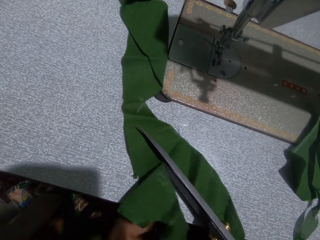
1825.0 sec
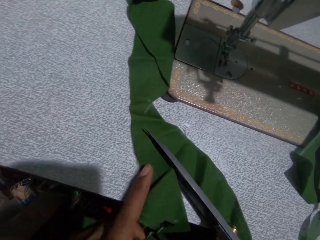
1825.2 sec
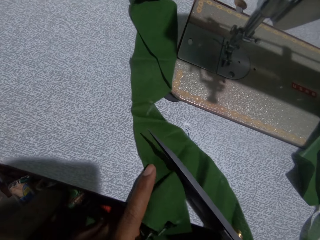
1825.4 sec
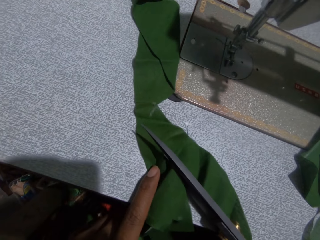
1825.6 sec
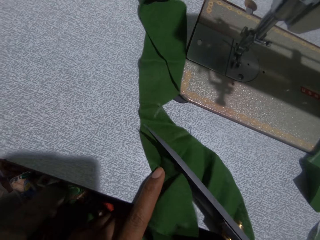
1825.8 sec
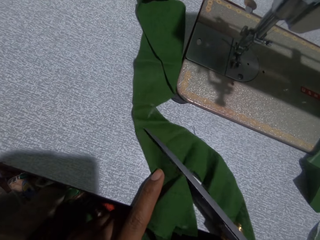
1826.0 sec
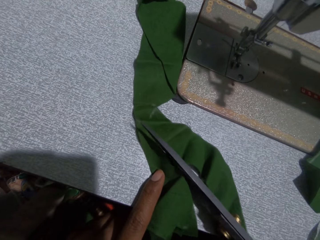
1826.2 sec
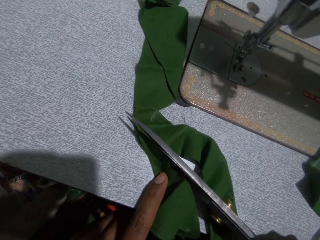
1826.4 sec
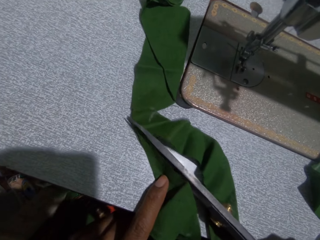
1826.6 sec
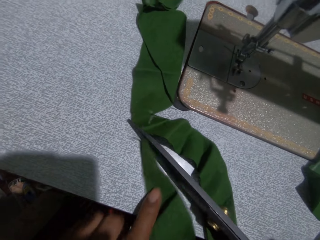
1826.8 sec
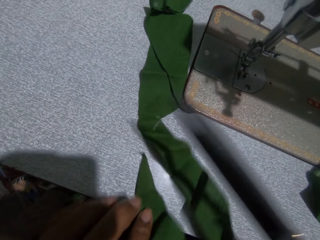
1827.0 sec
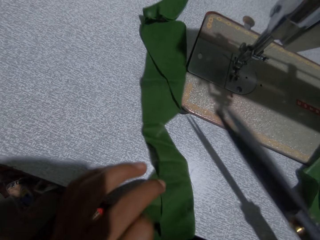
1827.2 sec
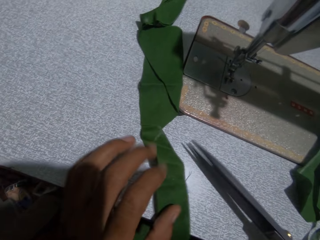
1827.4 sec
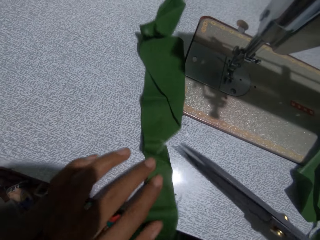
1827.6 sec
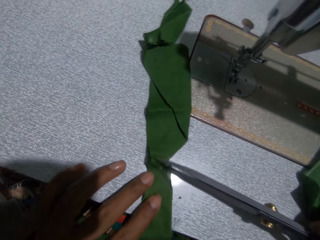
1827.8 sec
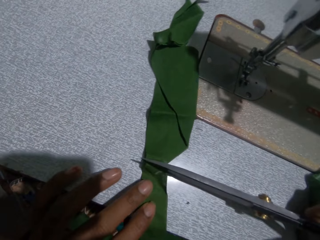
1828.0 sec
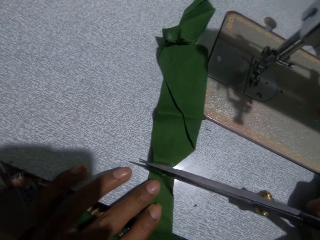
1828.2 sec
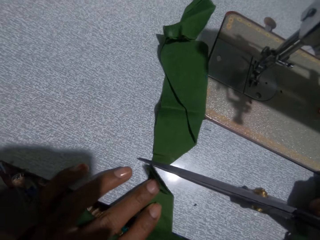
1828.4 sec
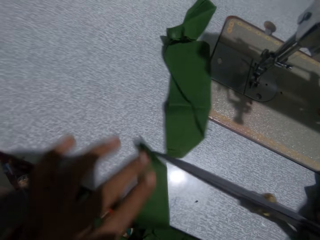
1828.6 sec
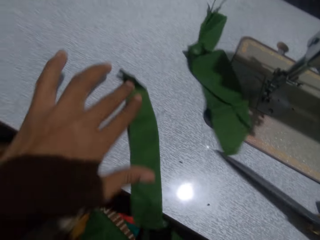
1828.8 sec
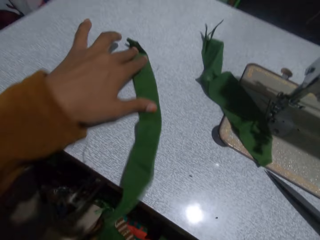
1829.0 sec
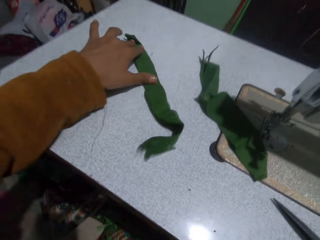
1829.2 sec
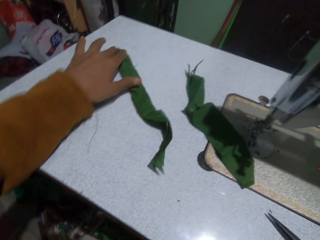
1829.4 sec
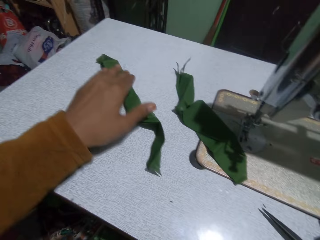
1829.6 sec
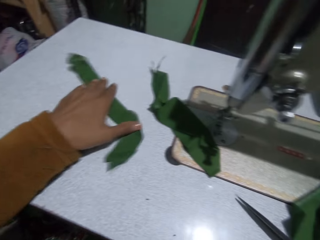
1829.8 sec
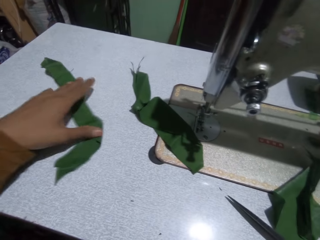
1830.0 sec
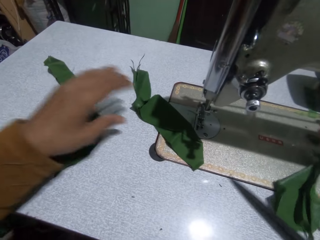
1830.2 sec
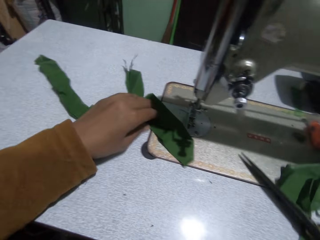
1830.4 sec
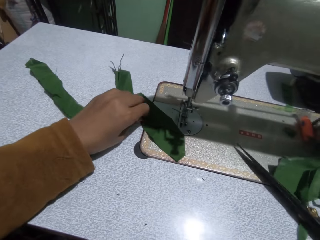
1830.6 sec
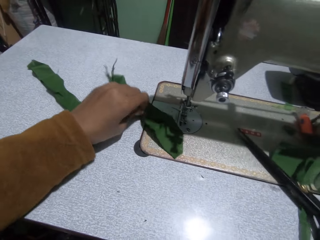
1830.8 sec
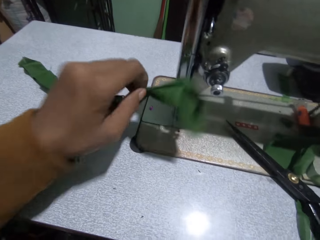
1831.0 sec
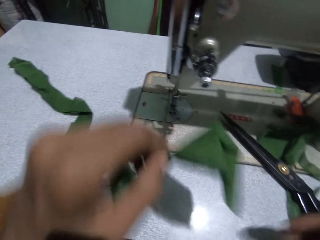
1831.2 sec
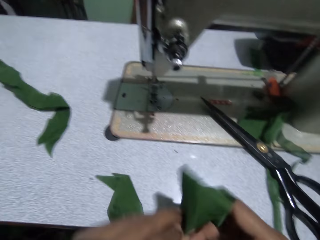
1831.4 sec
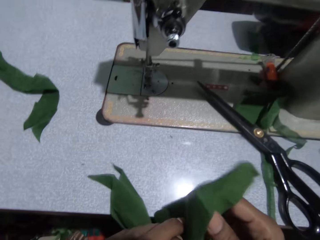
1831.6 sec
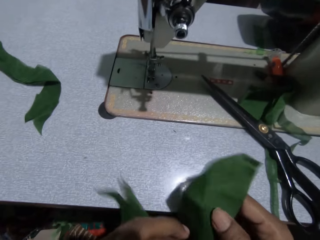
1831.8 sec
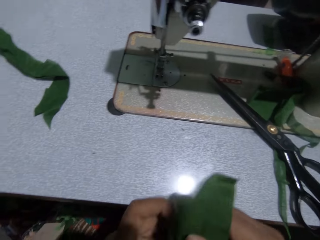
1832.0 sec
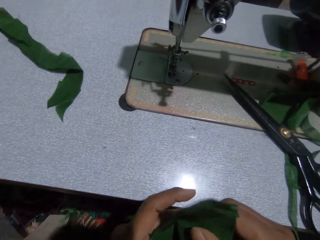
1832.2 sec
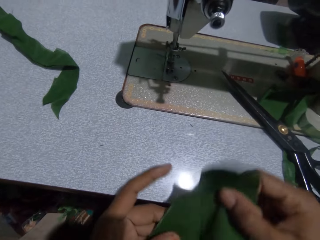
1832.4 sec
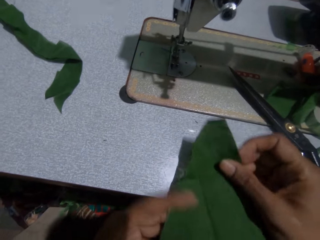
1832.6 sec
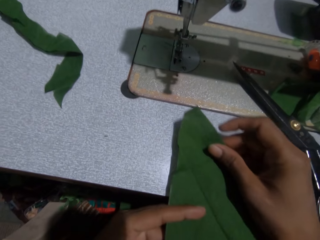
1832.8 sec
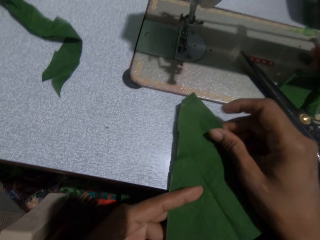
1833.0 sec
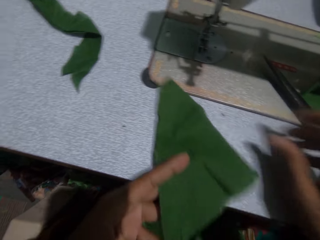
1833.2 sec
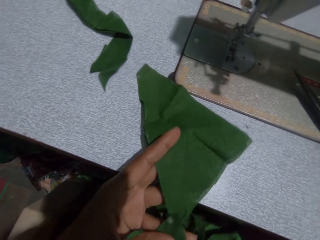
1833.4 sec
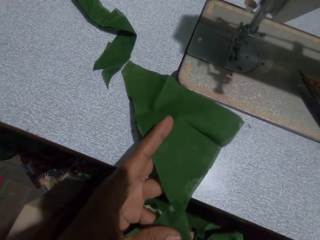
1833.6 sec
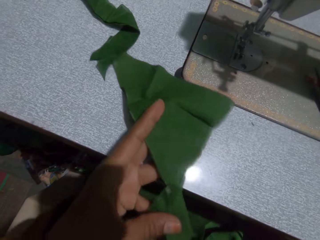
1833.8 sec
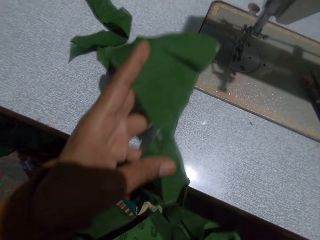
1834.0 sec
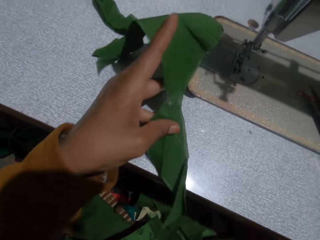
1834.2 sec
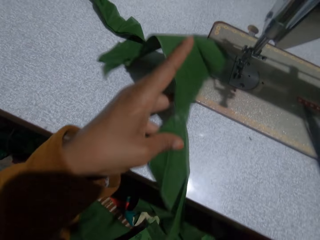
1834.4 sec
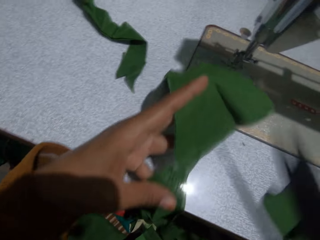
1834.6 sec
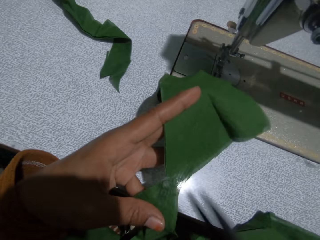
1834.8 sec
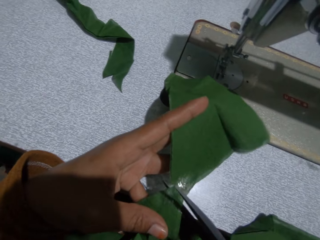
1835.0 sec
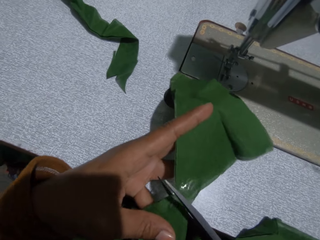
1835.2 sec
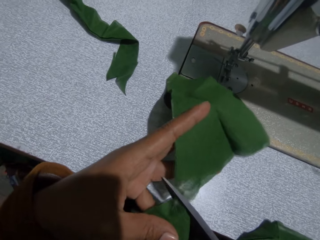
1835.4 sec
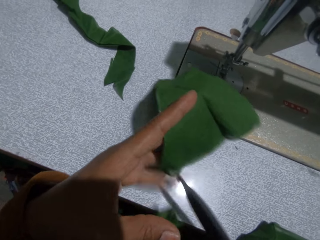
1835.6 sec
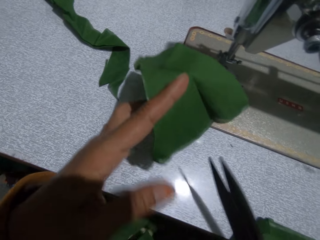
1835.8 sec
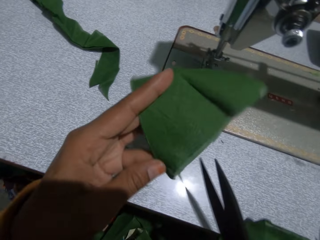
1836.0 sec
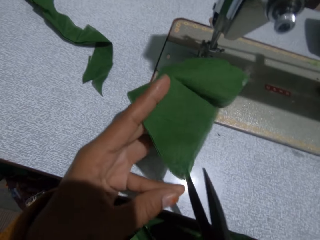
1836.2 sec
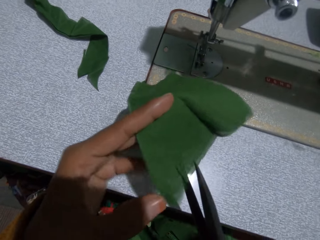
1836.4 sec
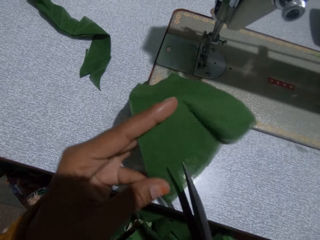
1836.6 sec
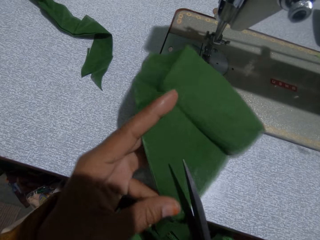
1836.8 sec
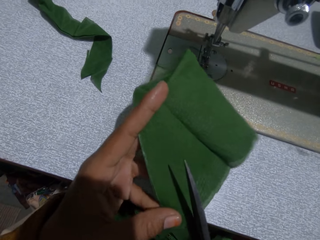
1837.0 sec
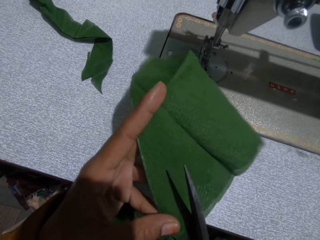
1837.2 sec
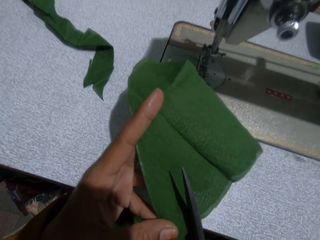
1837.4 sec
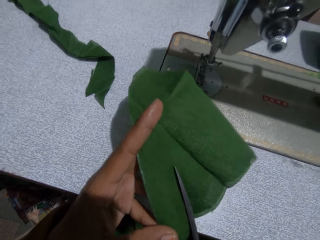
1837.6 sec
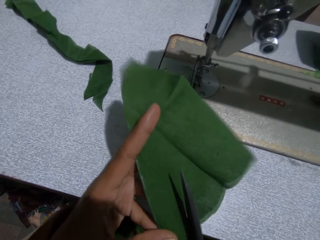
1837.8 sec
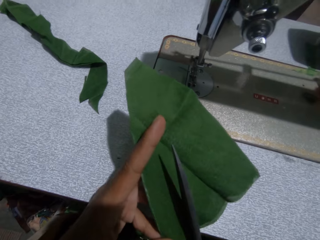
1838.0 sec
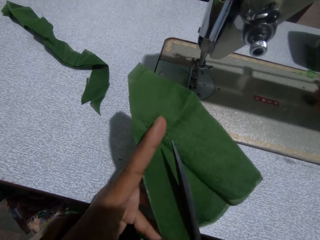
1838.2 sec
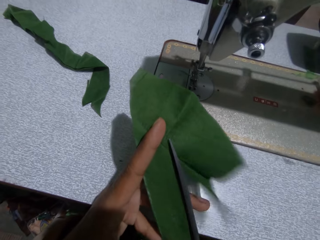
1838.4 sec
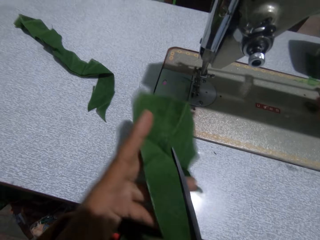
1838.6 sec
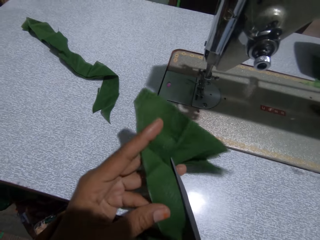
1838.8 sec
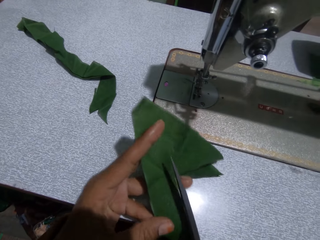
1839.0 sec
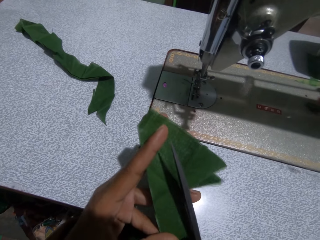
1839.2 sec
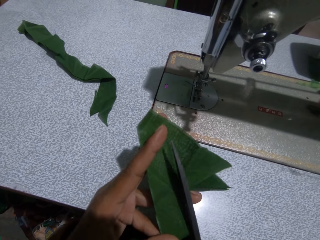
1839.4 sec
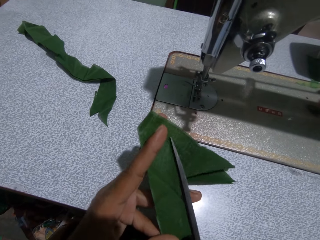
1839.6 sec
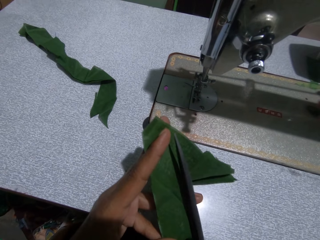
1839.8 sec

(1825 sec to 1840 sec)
The camera wearer cuts the cloth. She moves the cloth. She puts the scissors on the sewing machine. She picks up a piece of the cloth on the sewing machine with her left hand. She adjusts the piece with her hands. She picks up the scissors on the sewing machine with her right hand. She cuts the piece in her left hand with the scissors in her right hand. She cuts the cloth again.

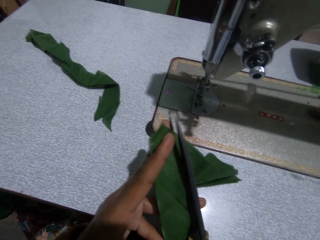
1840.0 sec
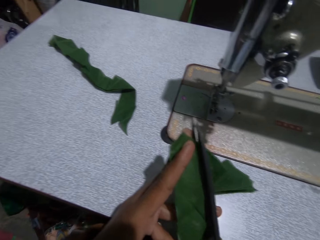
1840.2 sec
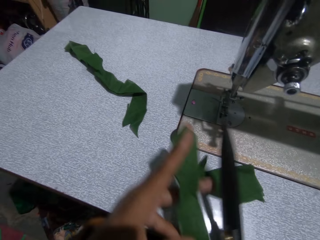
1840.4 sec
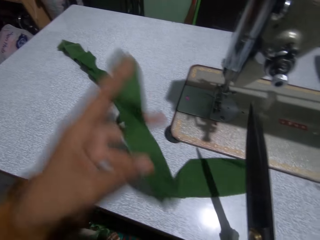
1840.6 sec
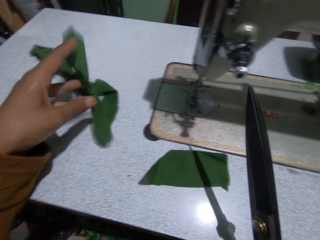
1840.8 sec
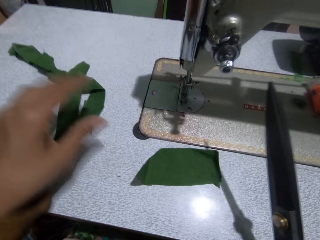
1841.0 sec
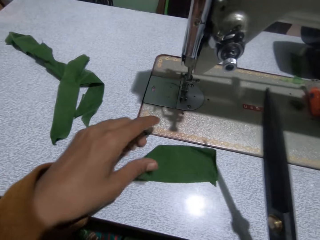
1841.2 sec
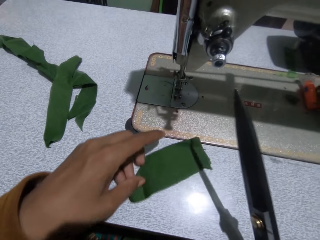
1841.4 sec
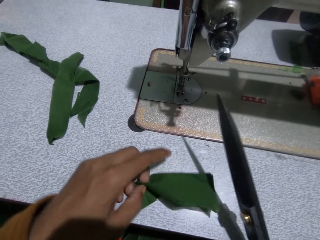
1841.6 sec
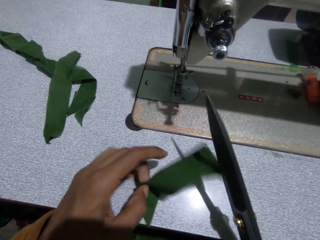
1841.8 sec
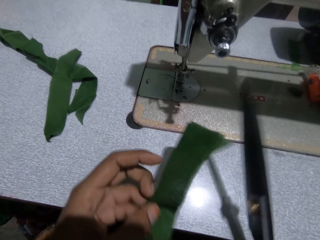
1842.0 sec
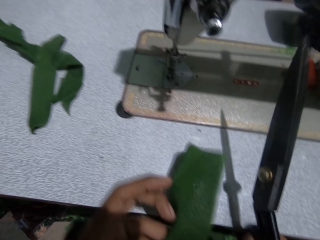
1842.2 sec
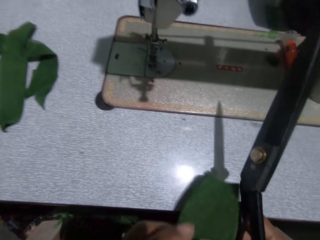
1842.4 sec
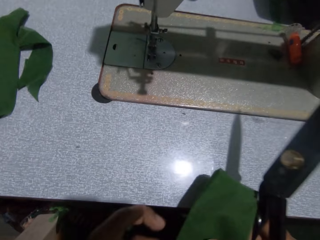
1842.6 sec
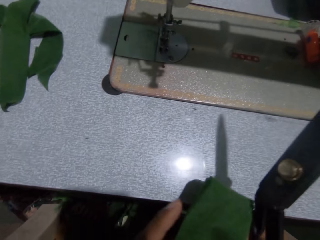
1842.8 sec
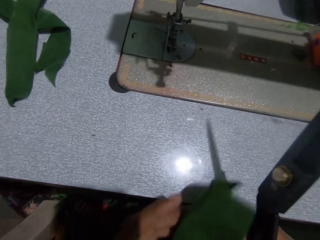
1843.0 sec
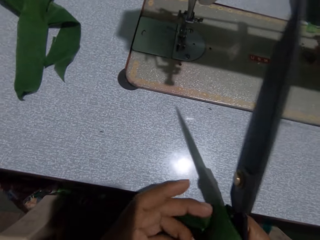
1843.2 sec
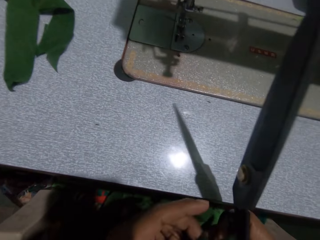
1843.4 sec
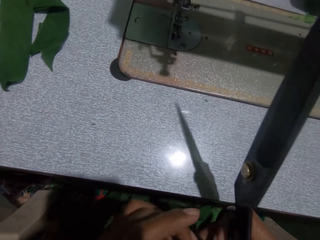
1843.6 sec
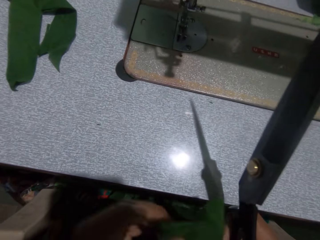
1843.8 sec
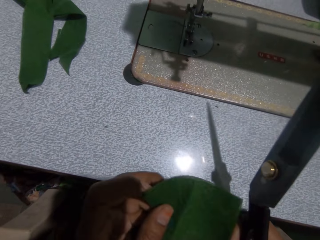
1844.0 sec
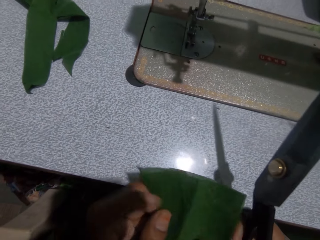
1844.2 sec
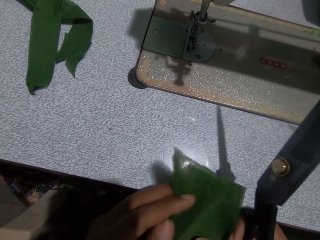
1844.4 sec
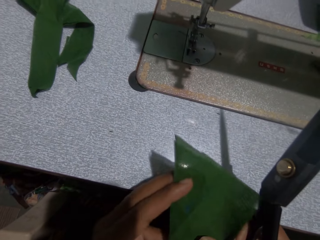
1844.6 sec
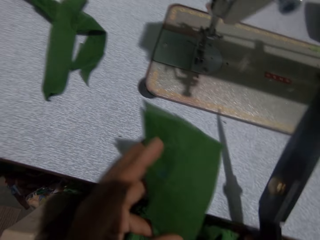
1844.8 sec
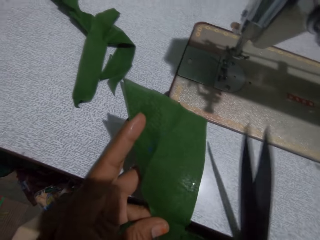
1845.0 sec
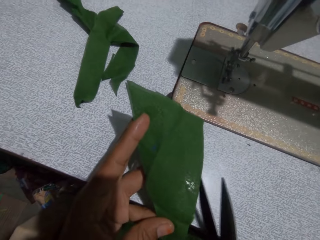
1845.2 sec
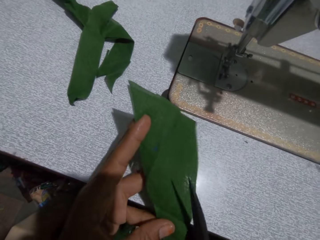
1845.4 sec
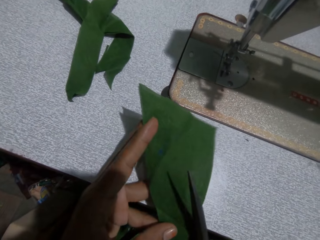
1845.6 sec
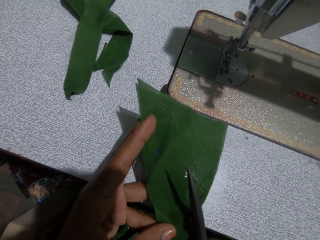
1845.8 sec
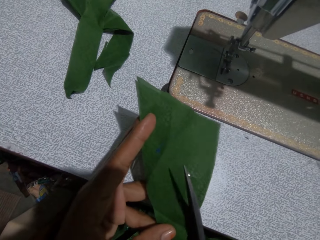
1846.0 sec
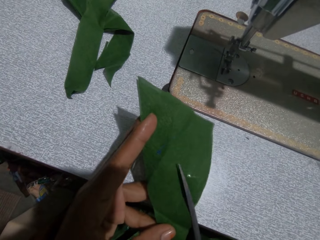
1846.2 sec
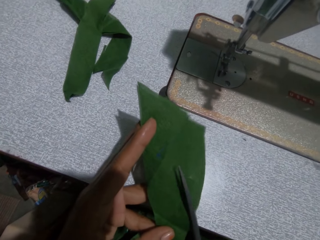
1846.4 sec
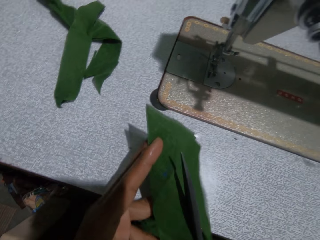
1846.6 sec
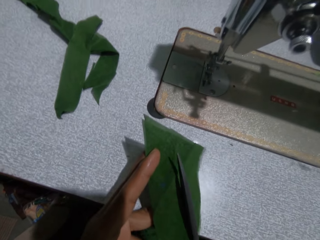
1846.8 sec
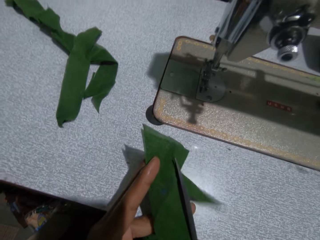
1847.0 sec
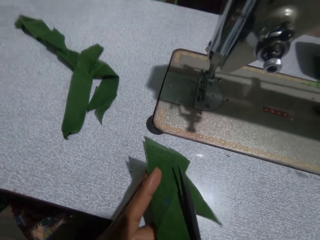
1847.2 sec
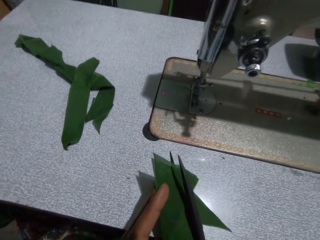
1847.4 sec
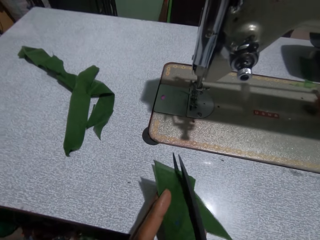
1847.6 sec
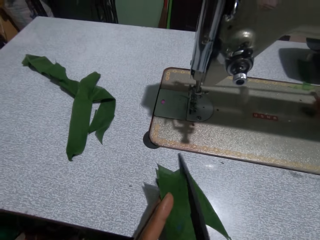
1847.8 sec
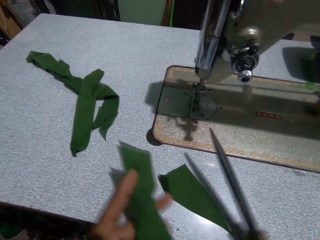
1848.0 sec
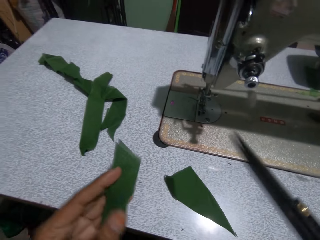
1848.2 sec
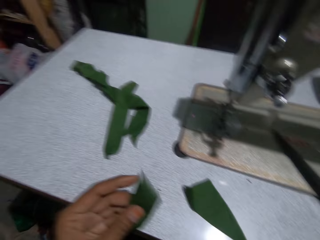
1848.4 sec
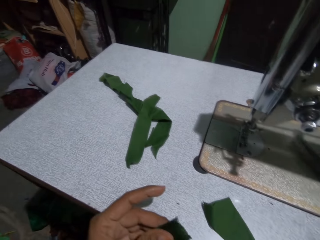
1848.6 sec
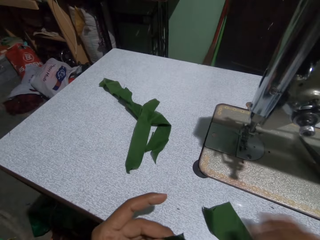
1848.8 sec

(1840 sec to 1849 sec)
The camera wearer puts the piece in her left hand on the sewing machine. She picks up a piece on the sewing machine with her left hand. She checks the piece with both hands. She cuts the piece in her left hand with the scissors in her right hand. She puts the scissors in her right hand on the sewing machine.
